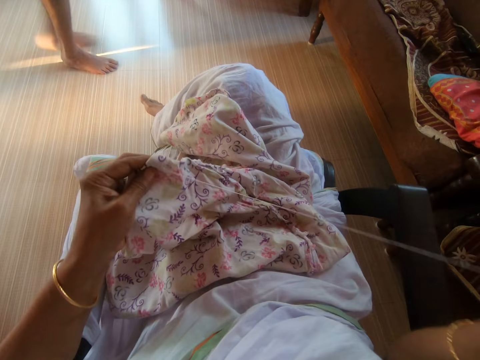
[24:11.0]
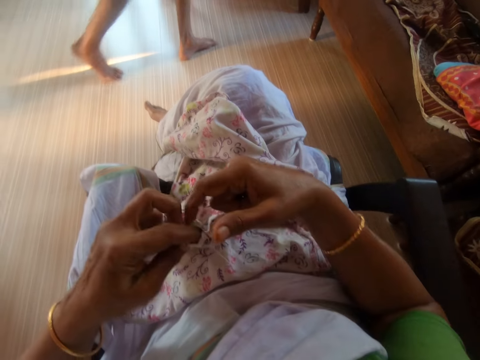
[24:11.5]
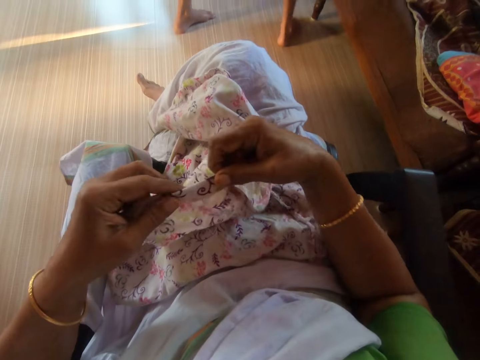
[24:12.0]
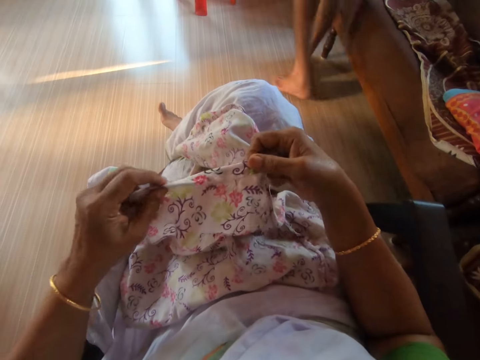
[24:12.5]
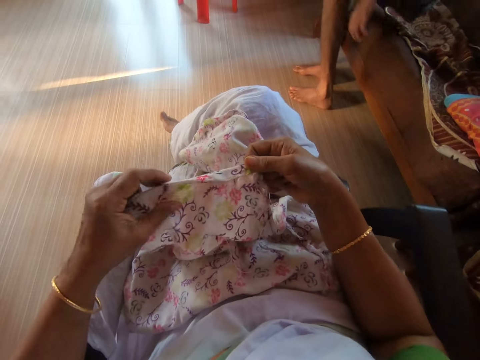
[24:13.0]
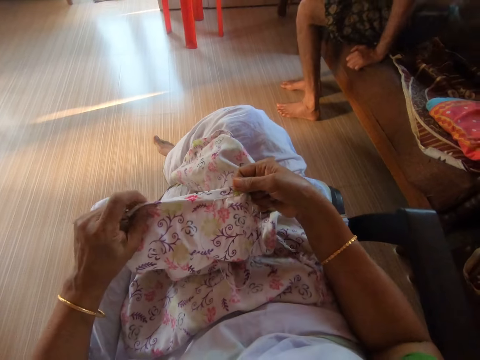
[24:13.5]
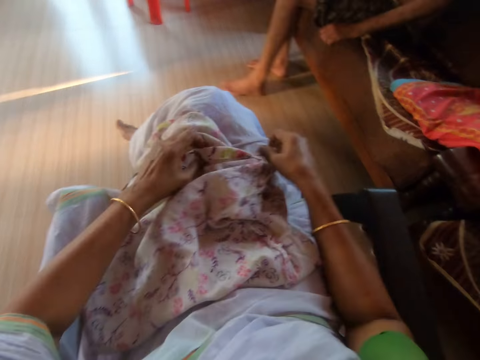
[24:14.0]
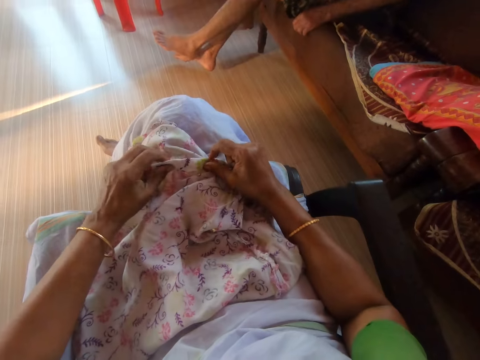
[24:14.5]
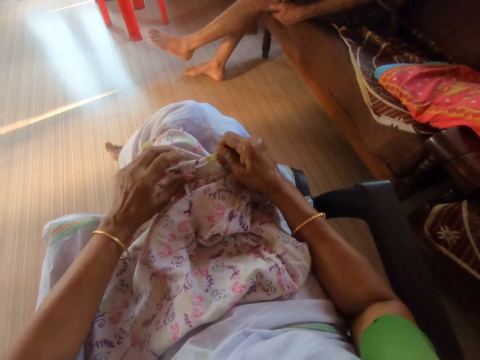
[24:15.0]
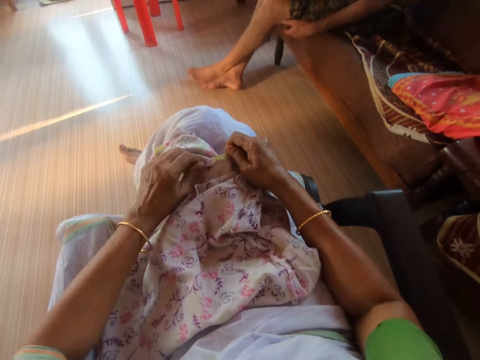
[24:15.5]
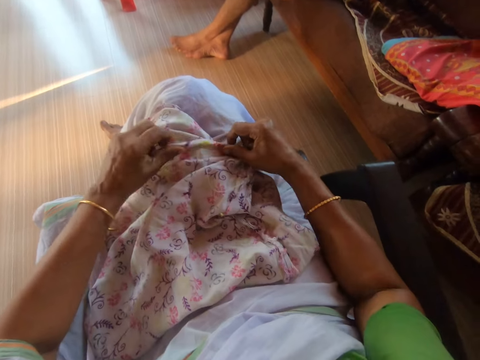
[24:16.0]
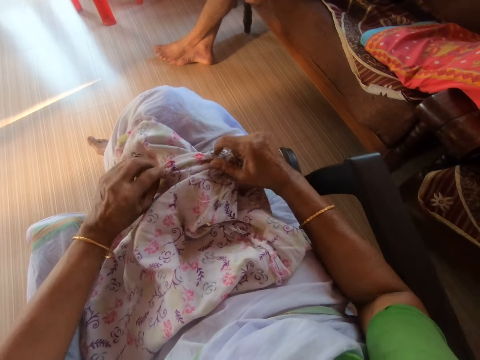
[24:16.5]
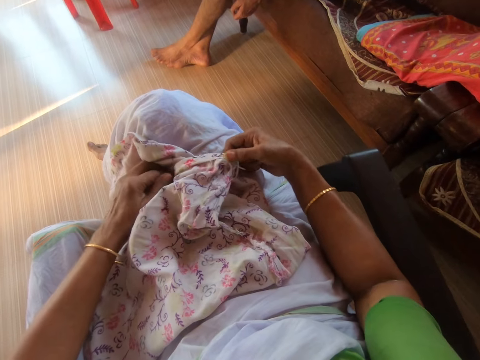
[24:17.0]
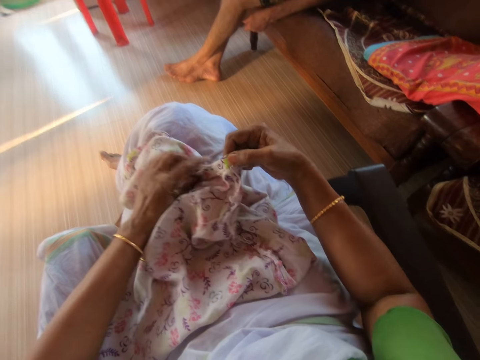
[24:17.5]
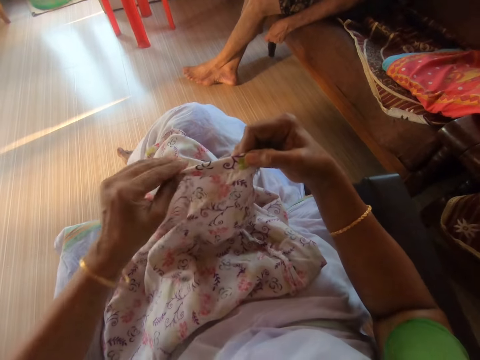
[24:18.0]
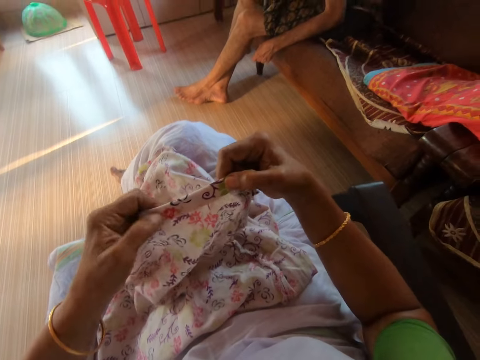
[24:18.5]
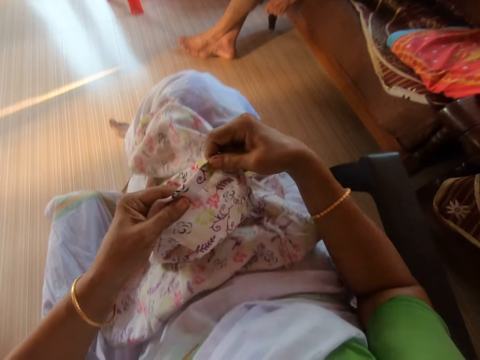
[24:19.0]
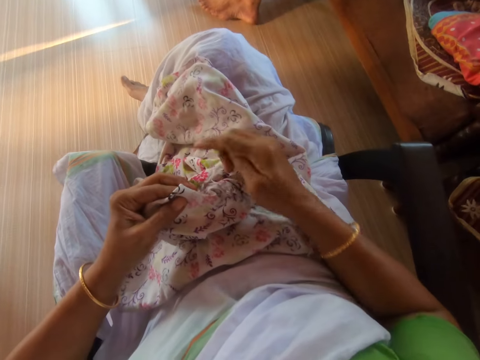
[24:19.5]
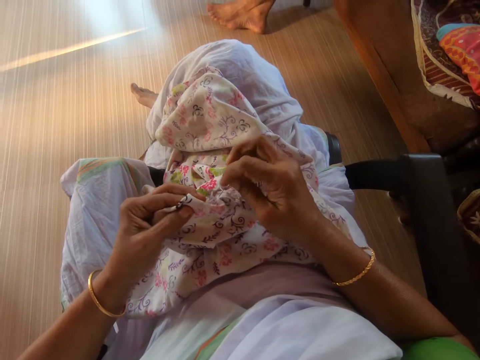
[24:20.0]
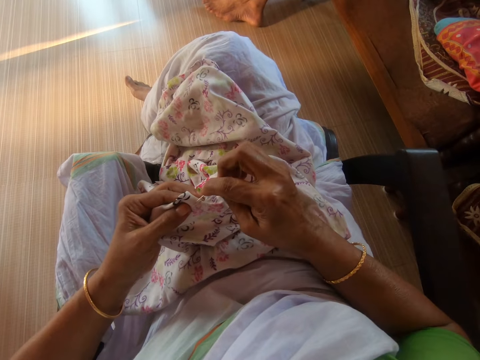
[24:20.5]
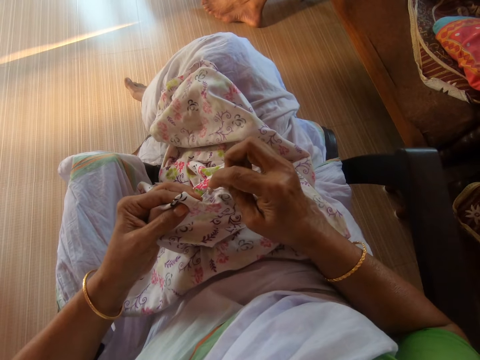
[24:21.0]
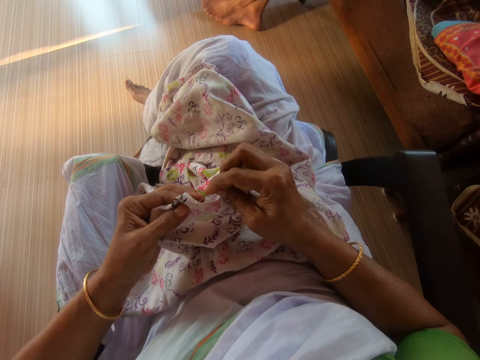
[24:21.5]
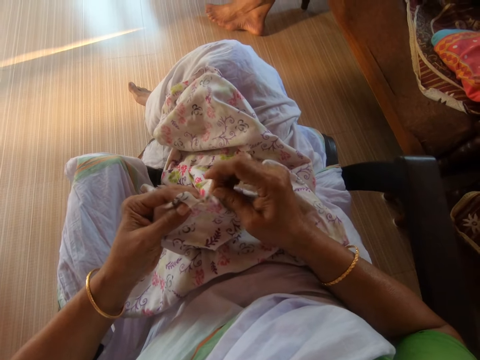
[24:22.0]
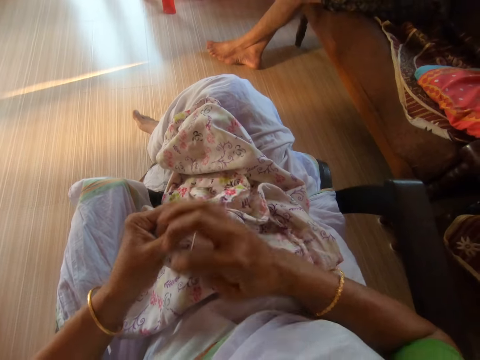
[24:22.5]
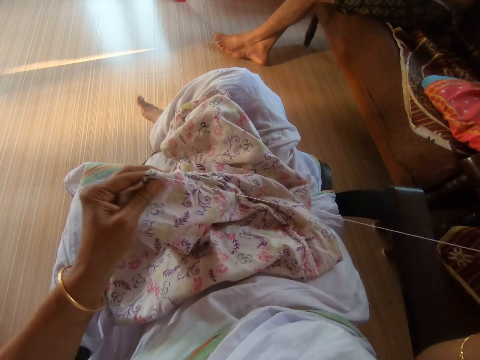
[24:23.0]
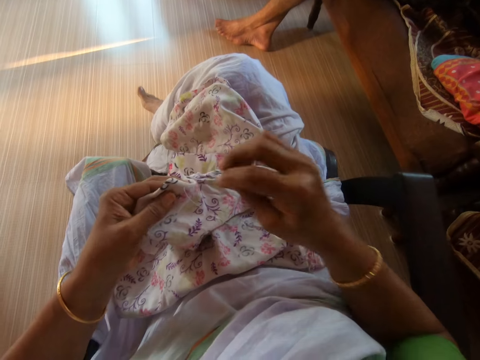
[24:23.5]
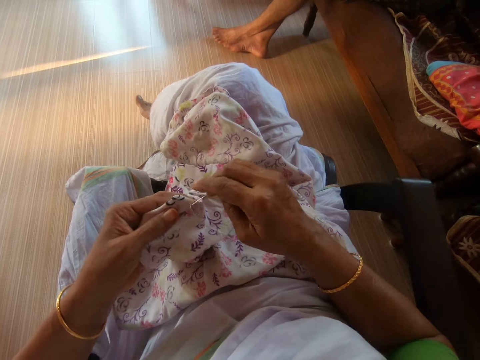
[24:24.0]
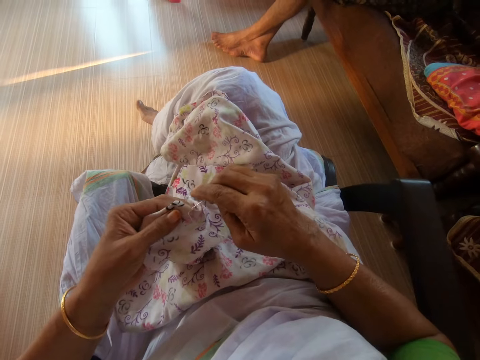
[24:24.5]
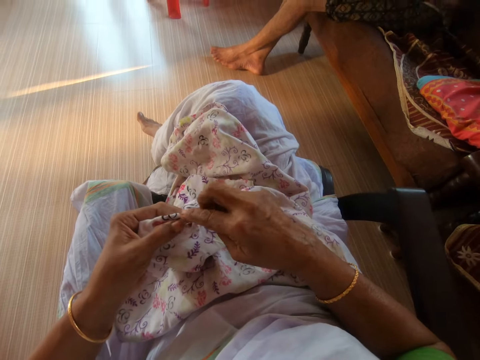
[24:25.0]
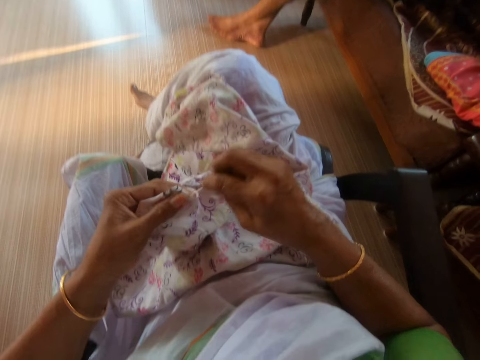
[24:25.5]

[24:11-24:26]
The camera wearer holds the cloth with her hands. She straightens the edge of the cloth with her hands. She places the cloth on her laps. She folds the edge of the cloth with her hands. She picks the edge of the cloth from her laps with her hands. She holds the cloth with her left hand. She sews the cloth in her left hand with the needle and thread in her right hand.

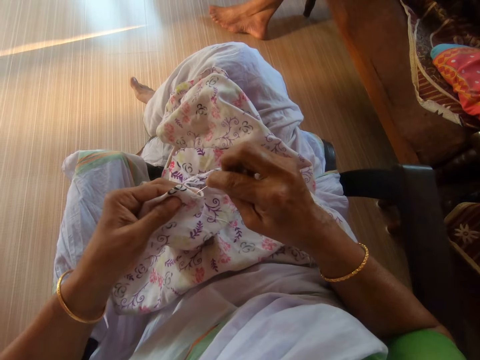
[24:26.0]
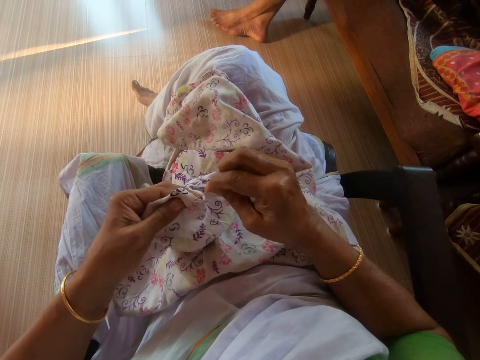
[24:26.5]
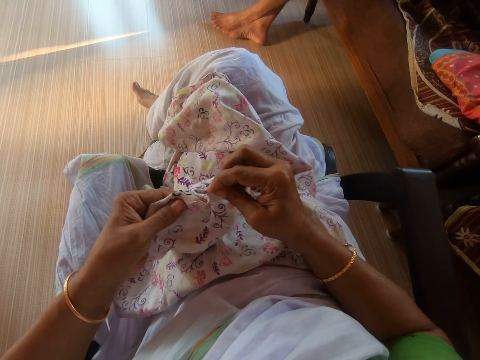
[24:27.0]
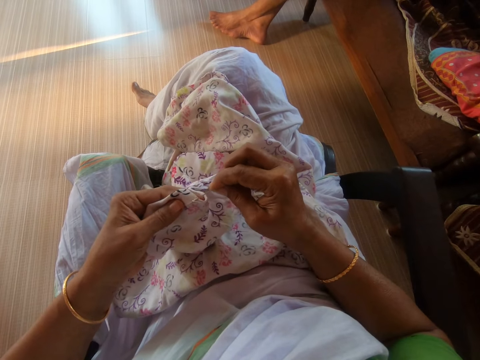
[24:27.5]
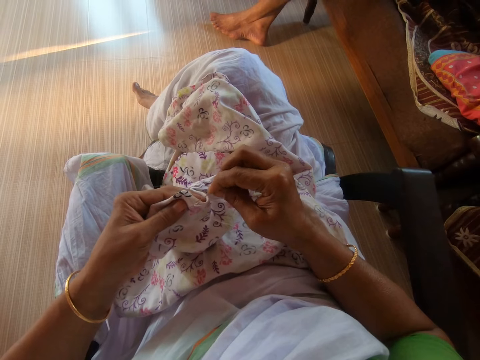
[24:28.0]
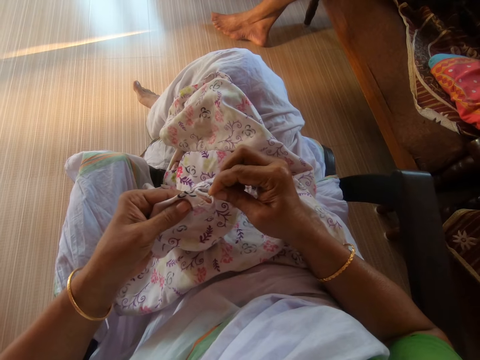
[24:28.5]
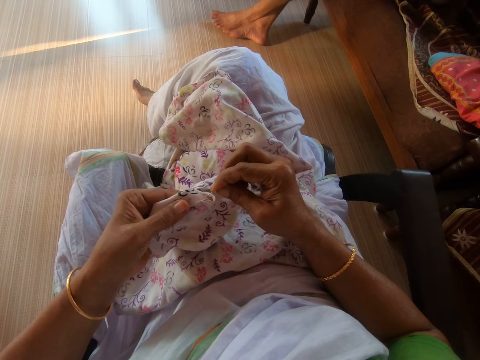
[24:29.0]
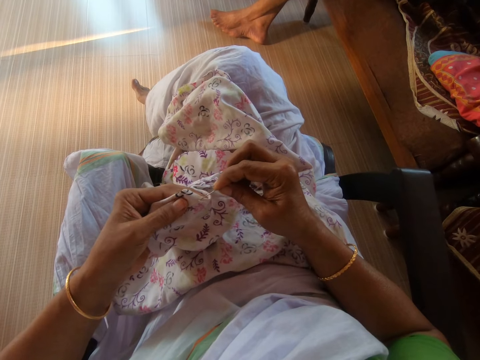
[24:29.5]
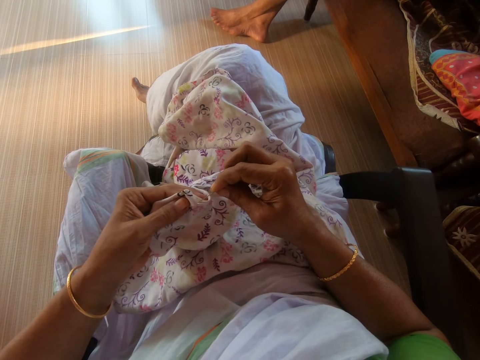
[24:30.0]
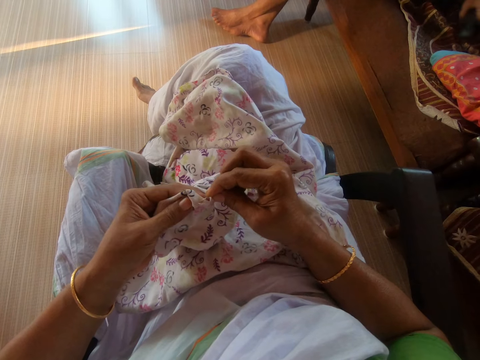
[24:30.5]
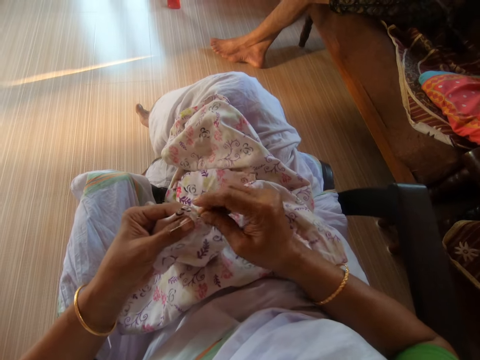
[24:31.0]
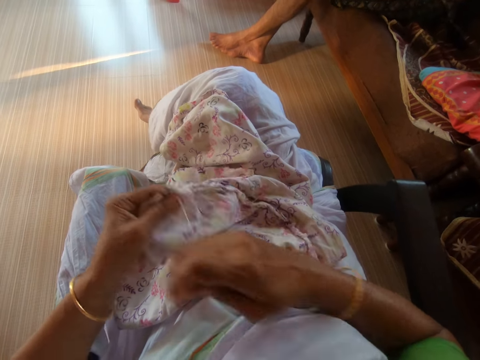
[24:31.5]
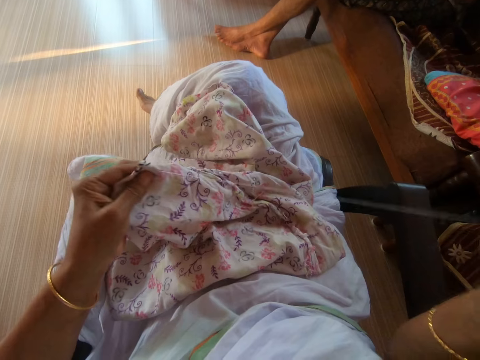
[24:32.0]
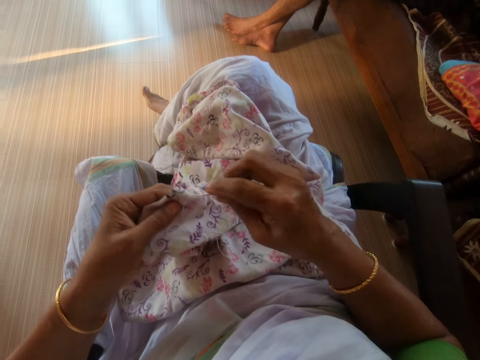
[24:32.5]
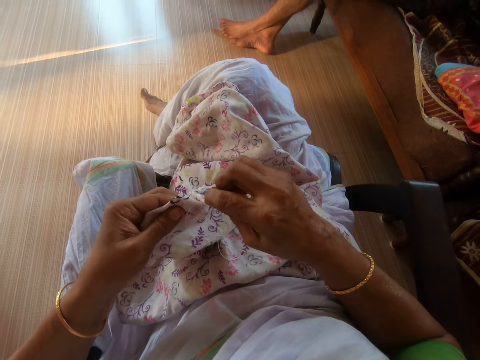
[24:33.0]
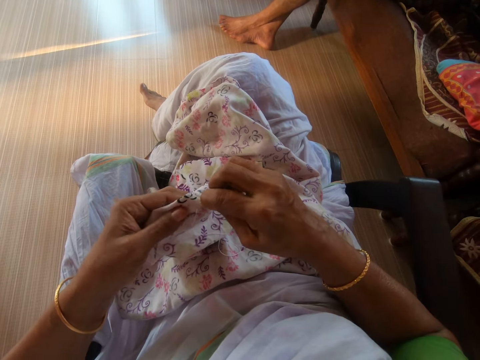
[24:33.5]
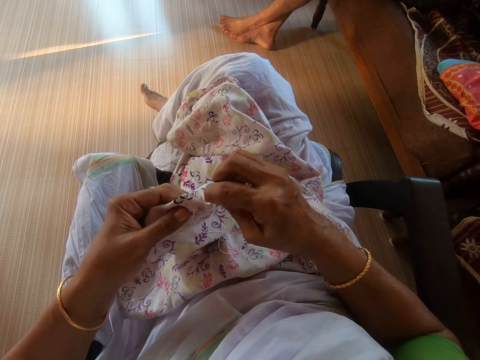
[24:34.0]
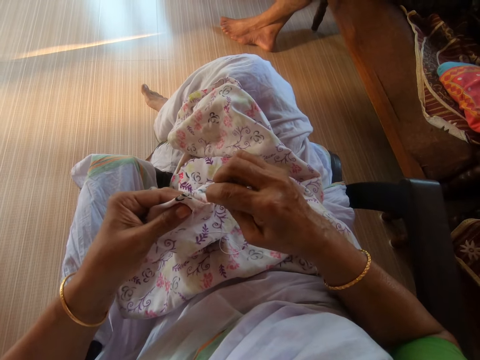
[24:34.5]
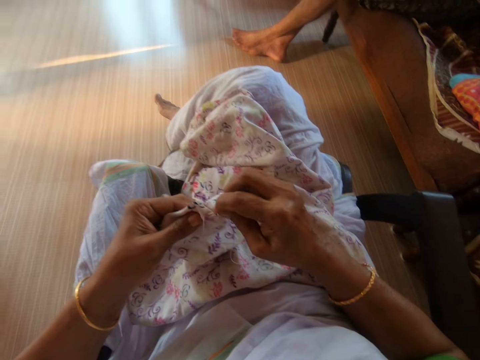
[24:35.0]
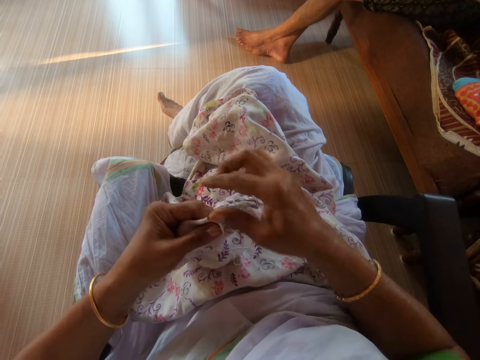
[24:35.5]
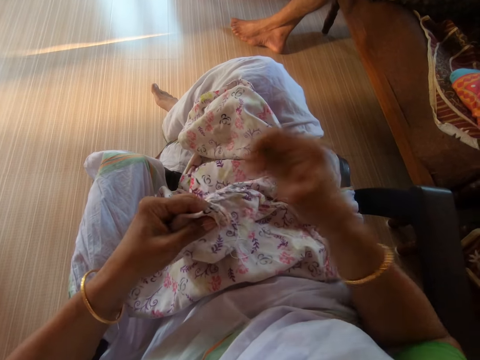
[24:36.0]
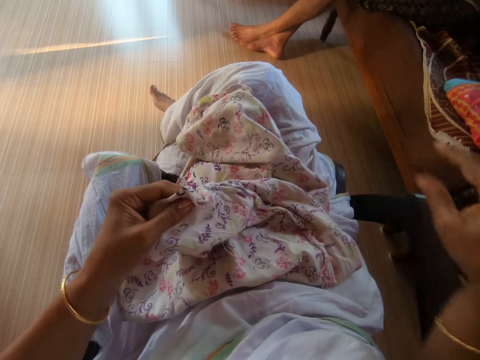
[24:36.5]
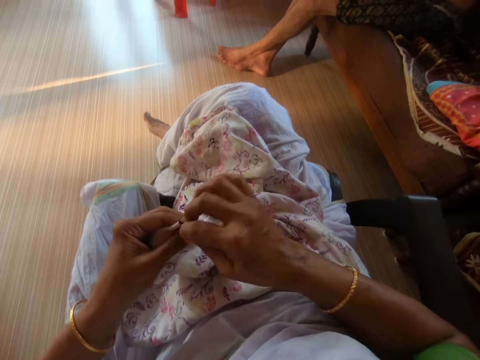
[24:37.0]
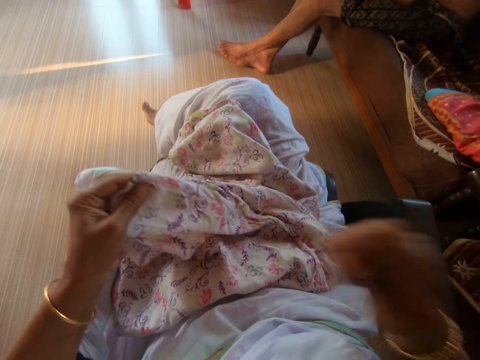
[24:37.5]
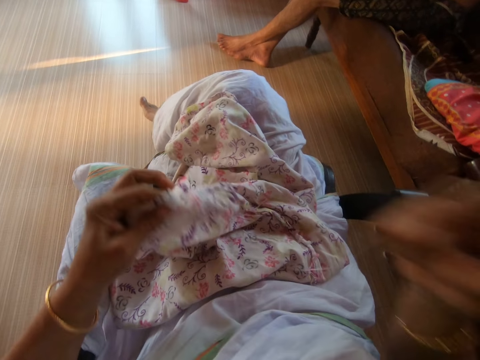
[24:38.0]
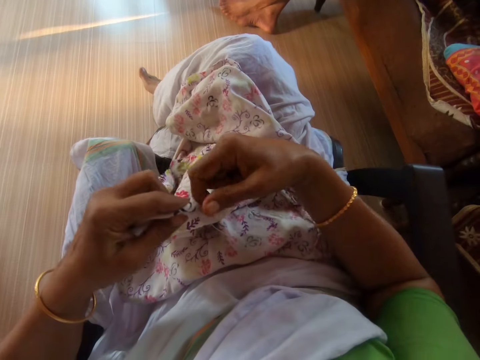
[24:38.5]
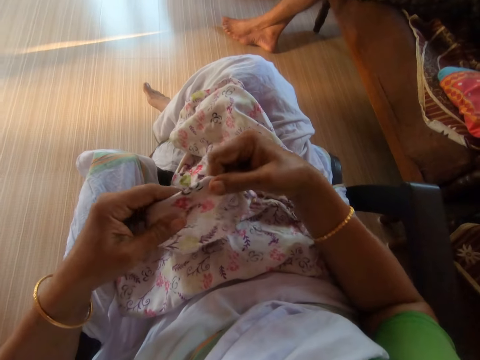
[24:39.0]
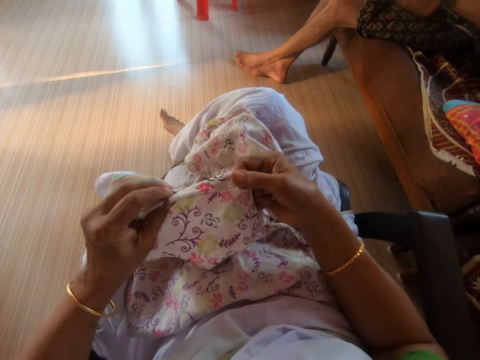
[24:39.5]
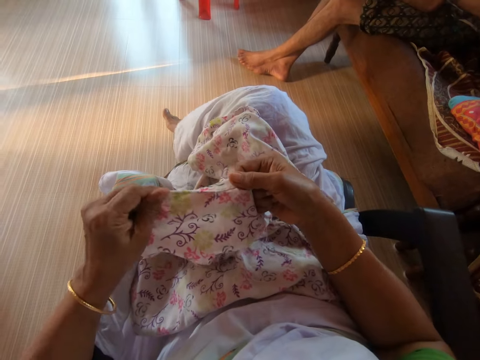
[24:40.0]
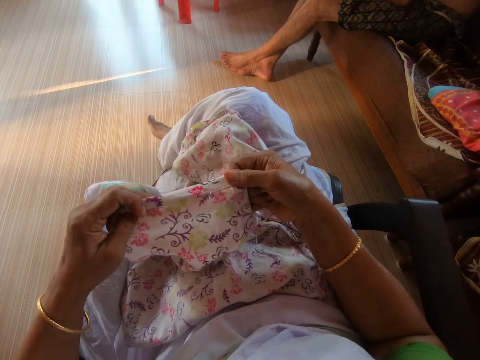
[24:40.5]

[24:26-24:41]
The camera wearer sews the cloth in her left hand with the needle and thread in her right hand. She picks off dirt on her left hand with her right hand. She throws the dirt in her right hand on the floor. She sews the cloth in her left hand with the needle and thread in her right hand. She holds the cloth with her hands. She straightens the edge of the cloth with her hands.
